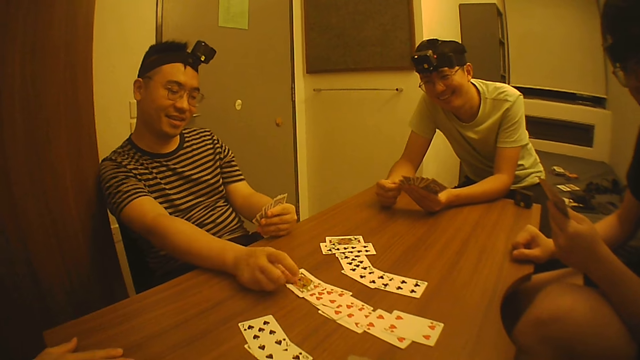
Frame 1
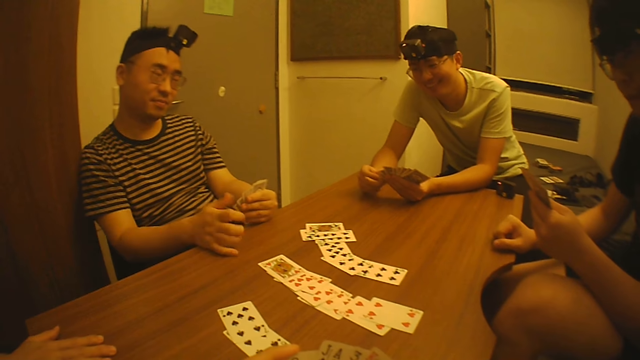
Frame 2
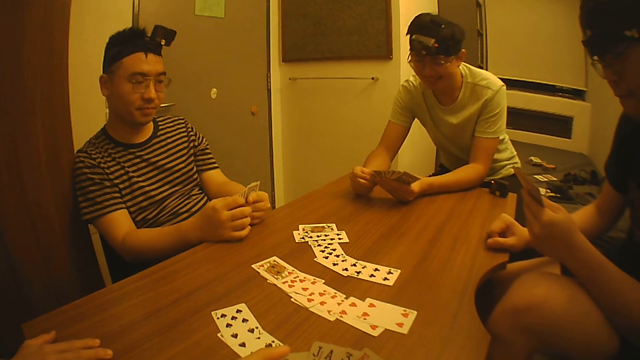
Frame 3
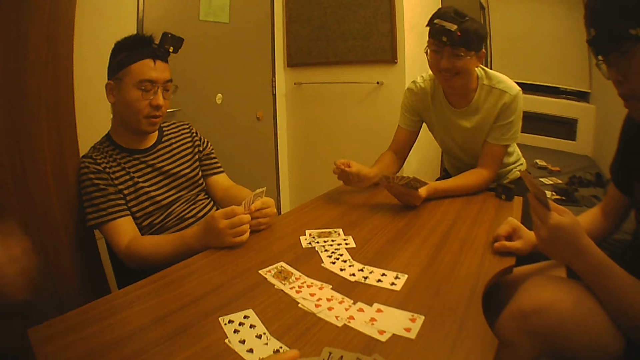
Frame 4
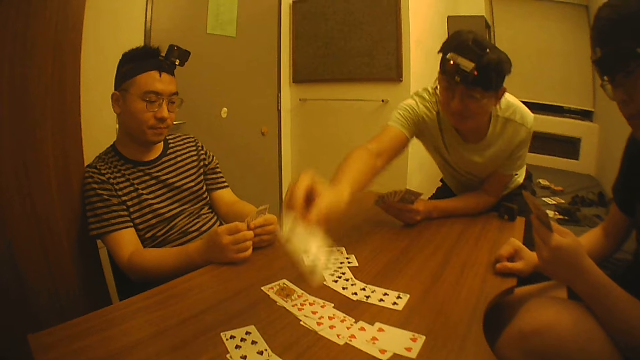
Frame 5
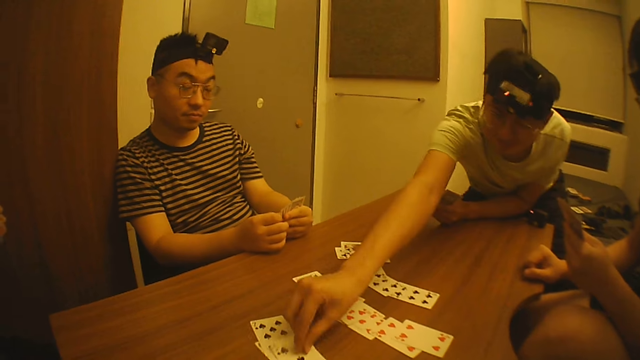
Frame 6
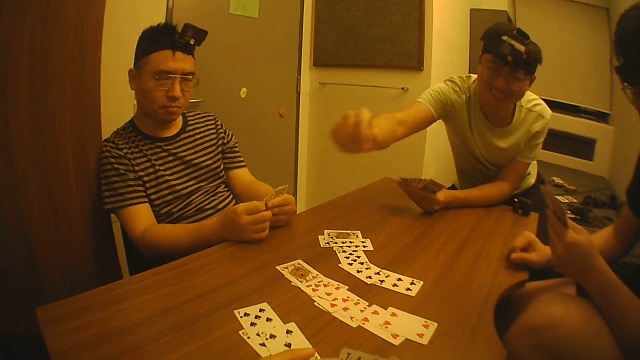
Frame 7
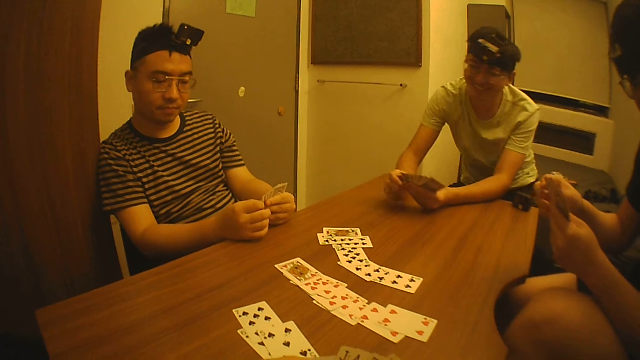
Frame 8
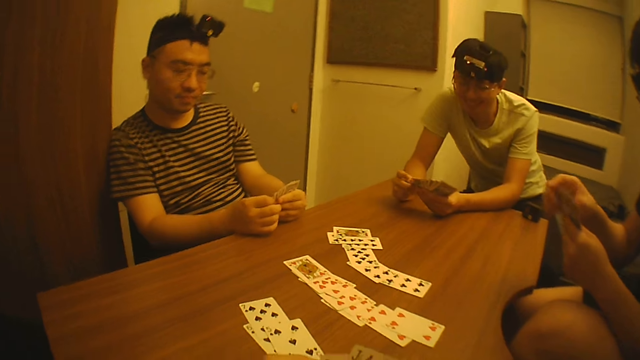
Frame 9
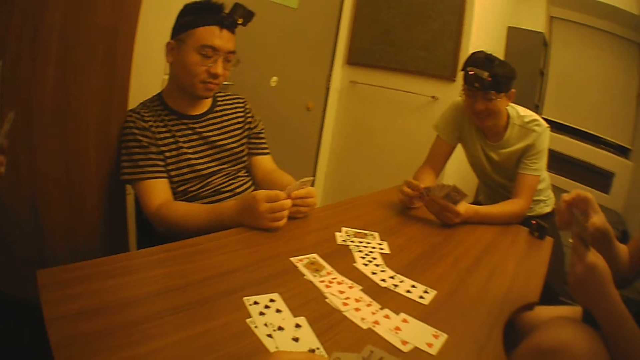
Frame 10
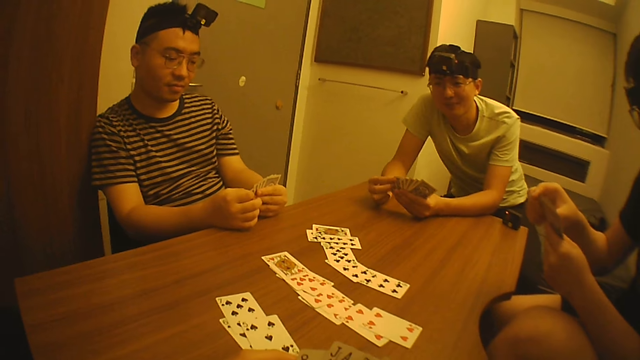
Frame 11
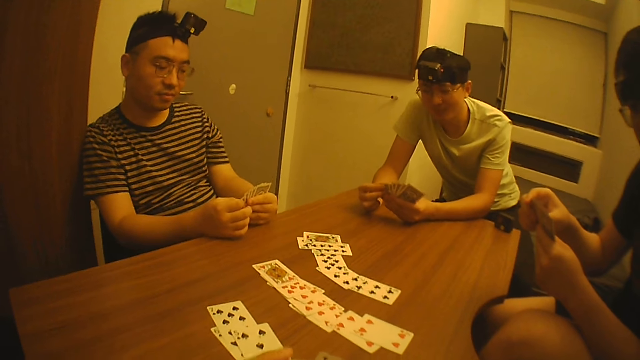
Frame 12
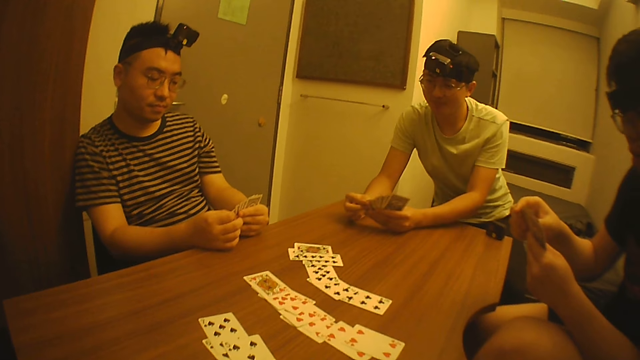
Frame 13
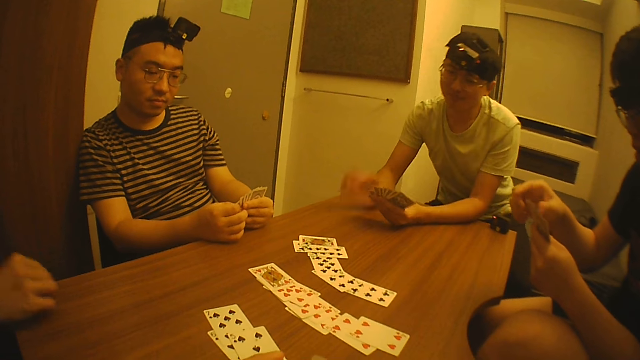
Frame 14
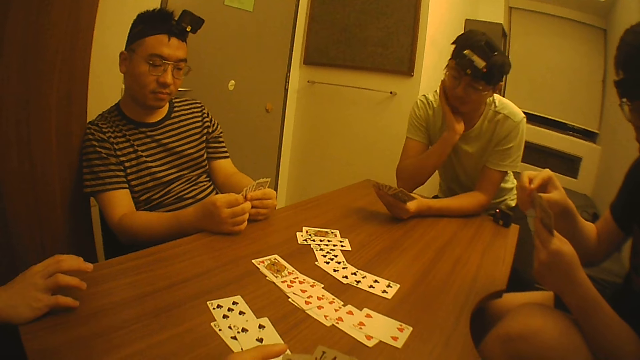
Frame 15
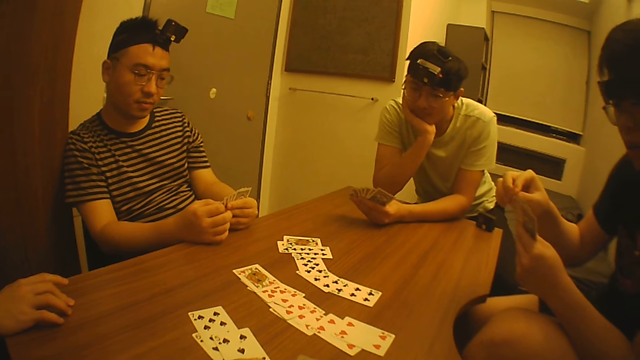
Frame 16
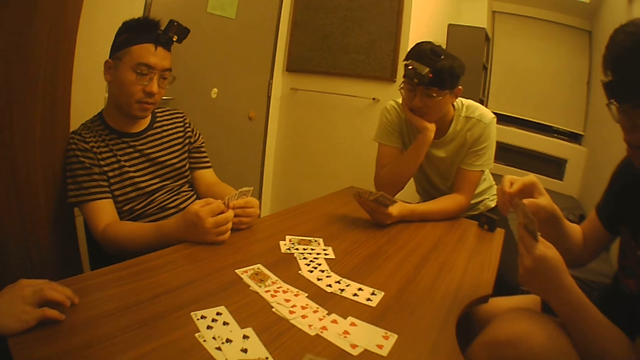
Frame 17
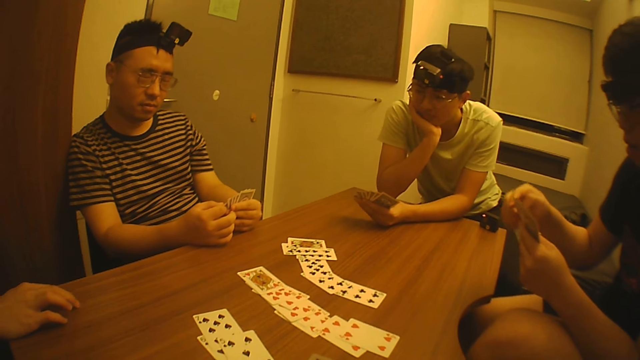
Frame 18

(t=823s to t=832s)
A man plays poker. Another man plays a card on the table with his right hand.

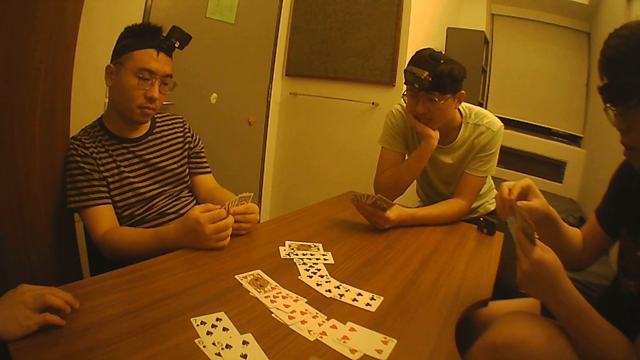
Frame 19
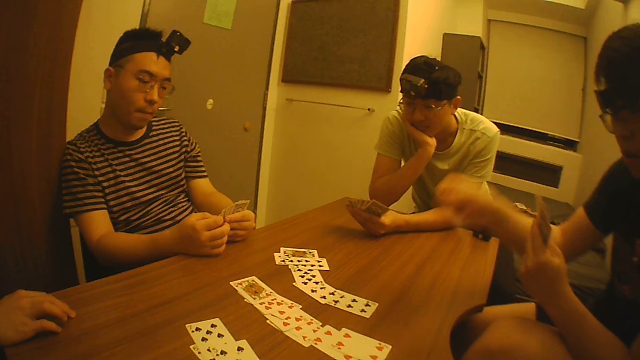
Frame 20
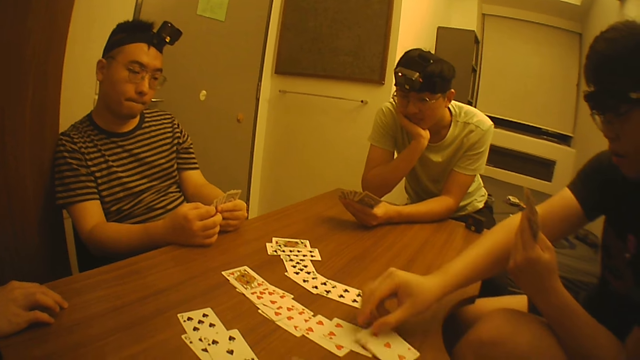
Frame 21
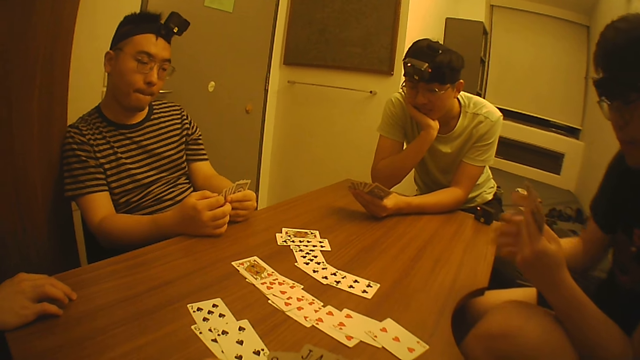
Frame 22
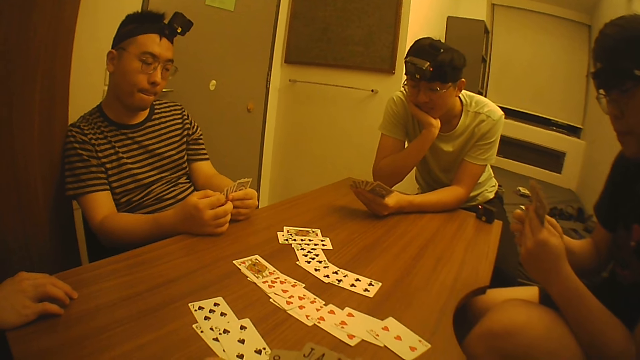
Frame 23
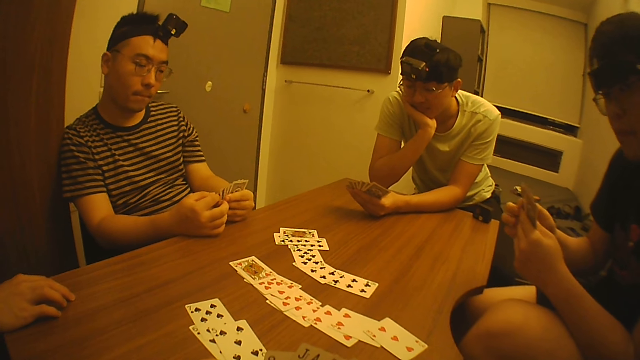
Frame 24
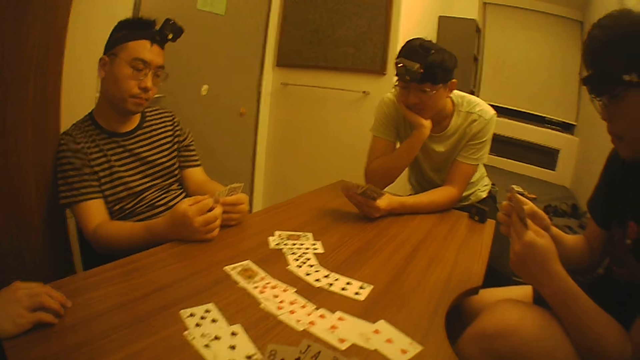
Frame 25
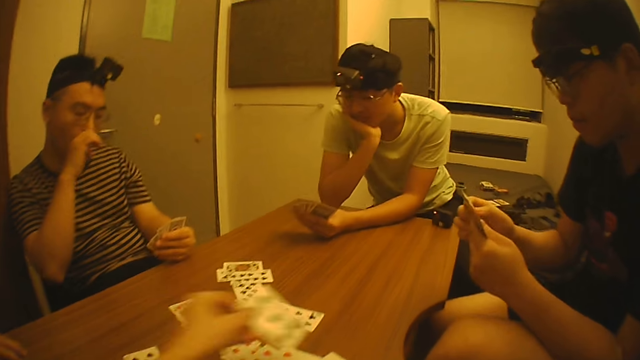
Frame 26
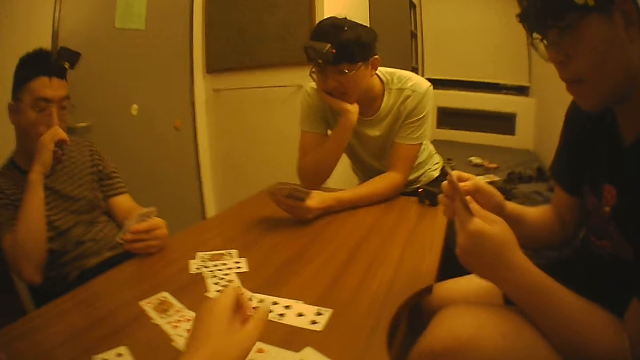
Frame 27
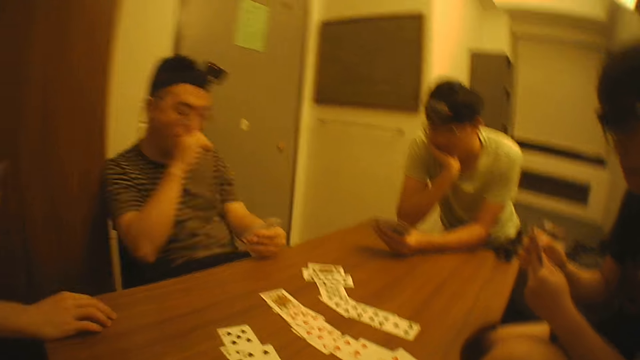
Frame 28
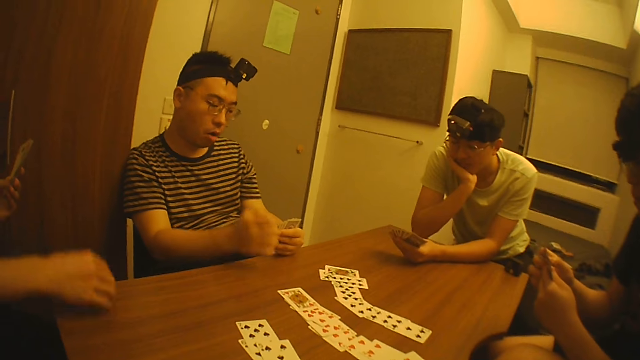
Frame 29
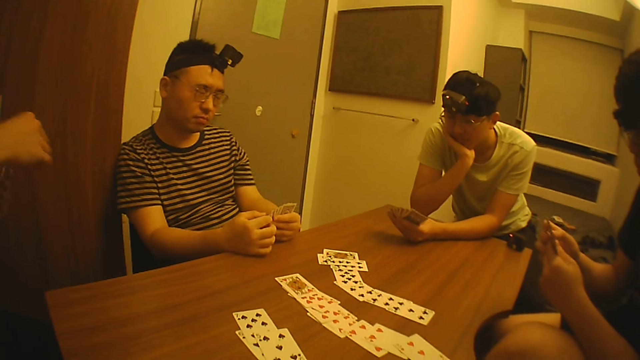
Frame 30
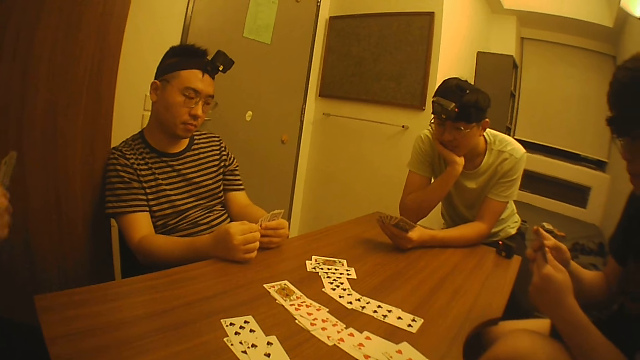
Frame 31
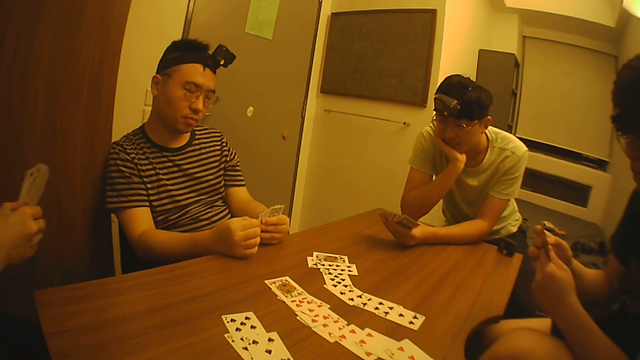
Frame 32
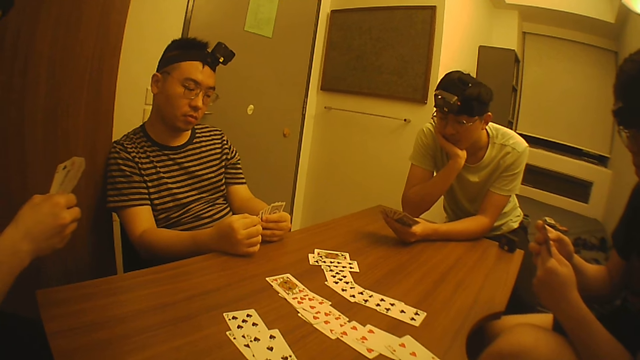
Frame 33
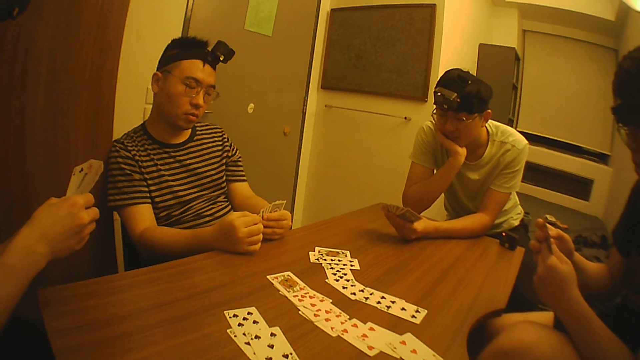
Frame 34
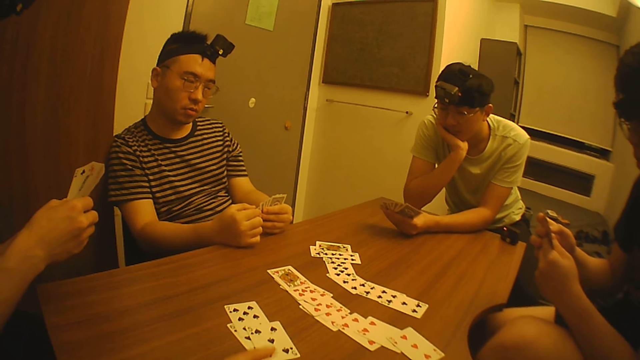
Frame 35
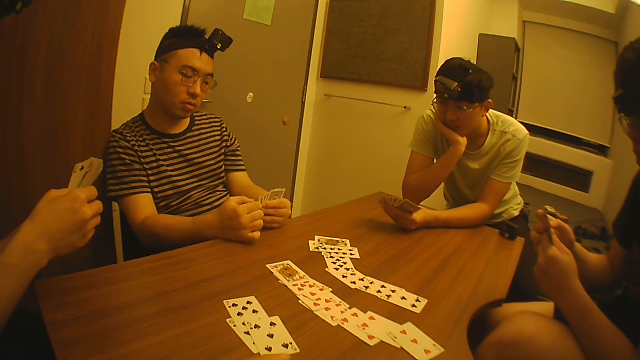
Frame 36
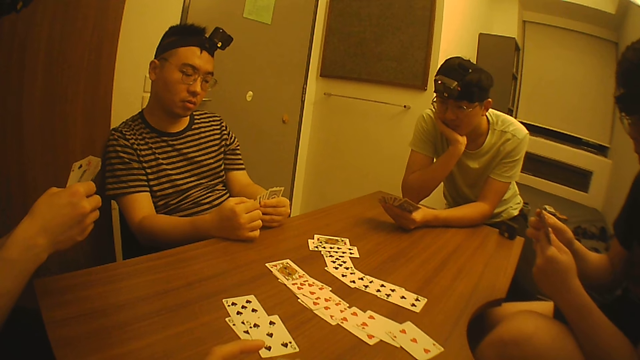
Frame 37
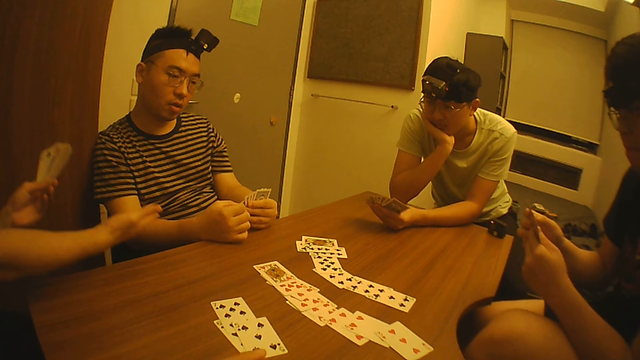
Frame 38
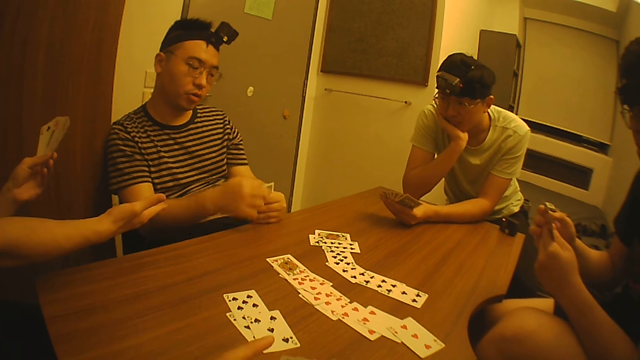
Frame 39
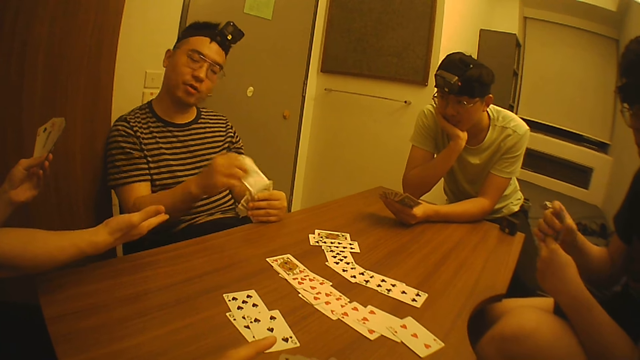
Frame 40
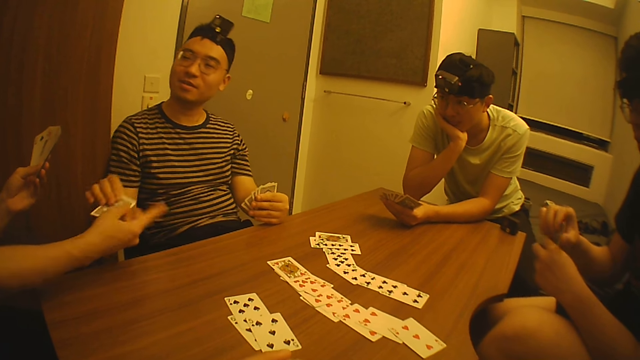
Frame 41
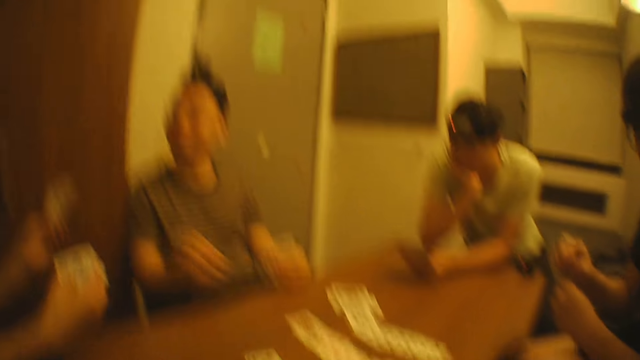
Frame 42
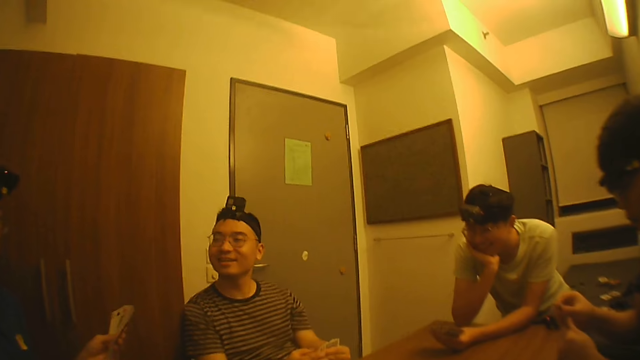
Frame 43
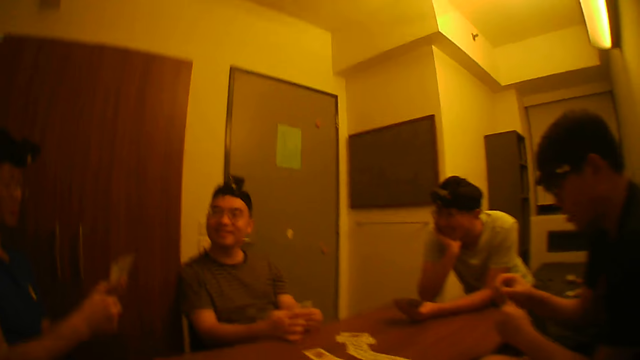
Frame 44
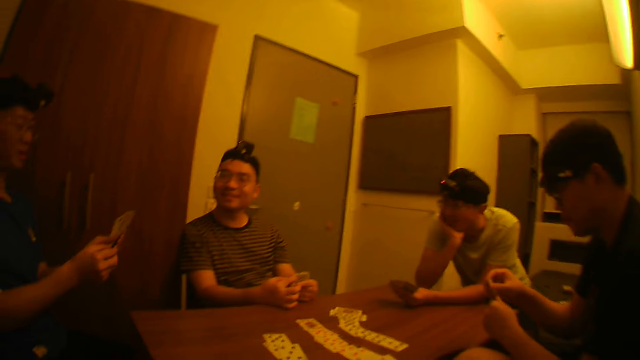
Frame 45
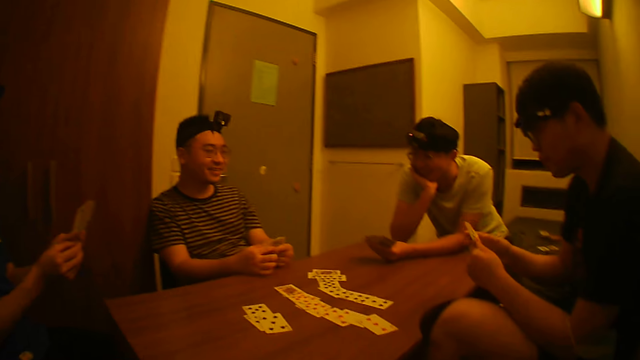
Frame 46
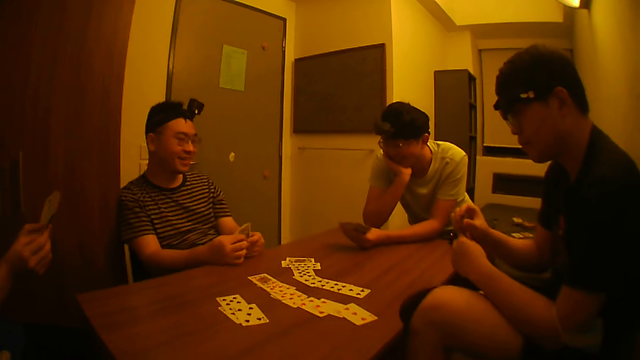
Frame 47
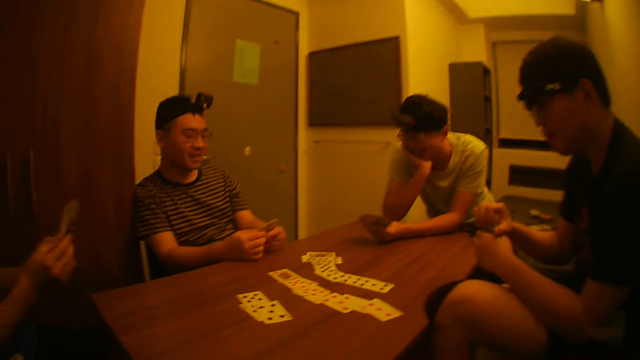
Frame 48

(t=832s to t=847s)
A man puts a card on the table. The camera wearer puts another card on the table with his left hand. Another man asks for a card from a third man.
